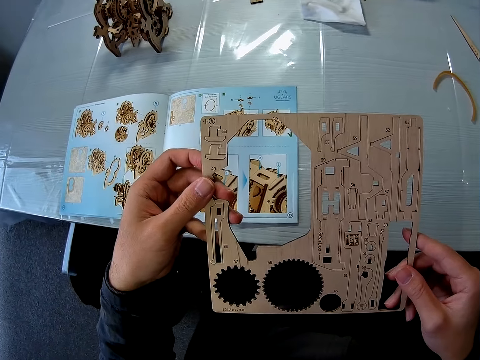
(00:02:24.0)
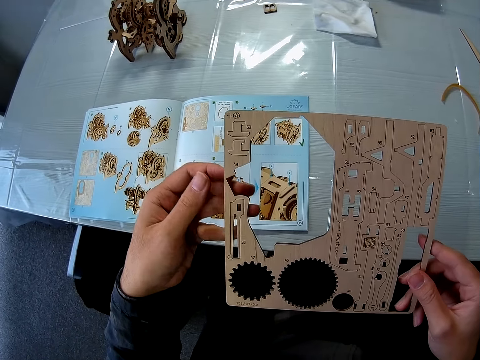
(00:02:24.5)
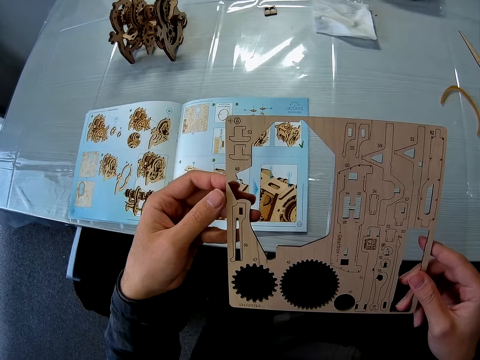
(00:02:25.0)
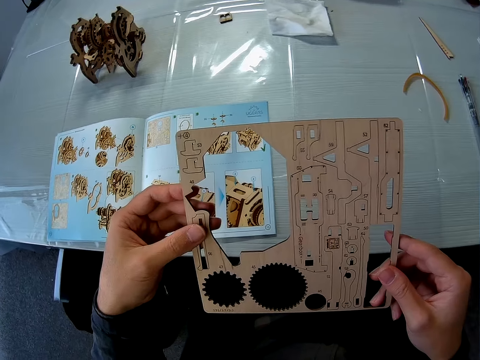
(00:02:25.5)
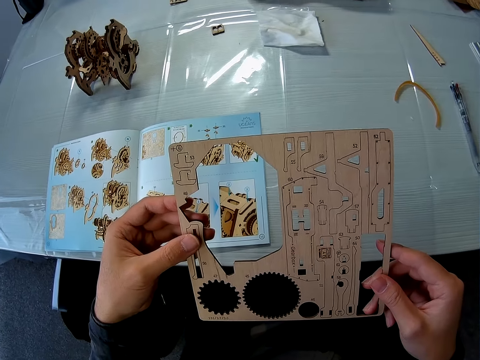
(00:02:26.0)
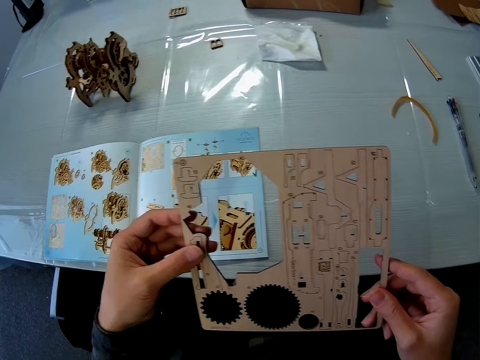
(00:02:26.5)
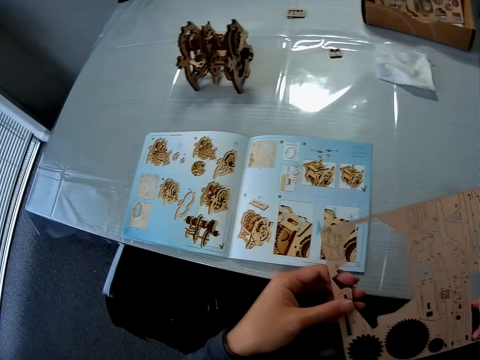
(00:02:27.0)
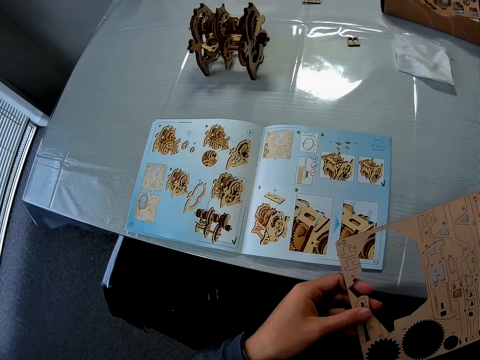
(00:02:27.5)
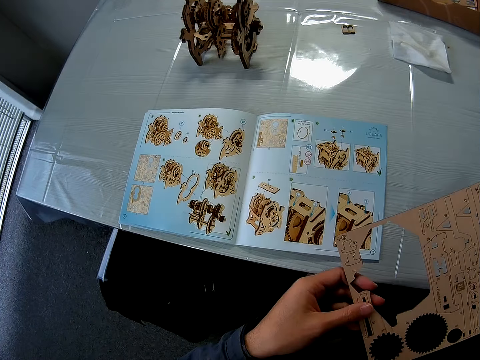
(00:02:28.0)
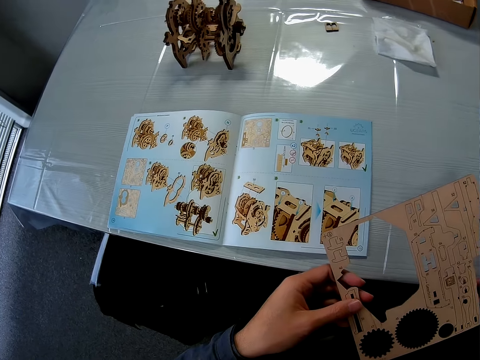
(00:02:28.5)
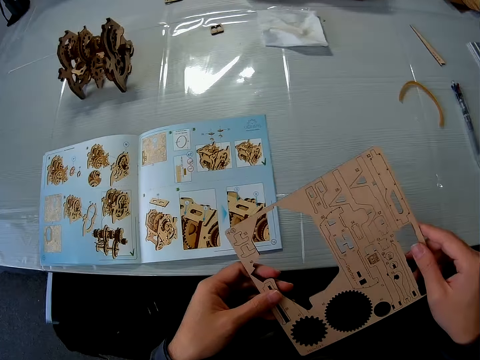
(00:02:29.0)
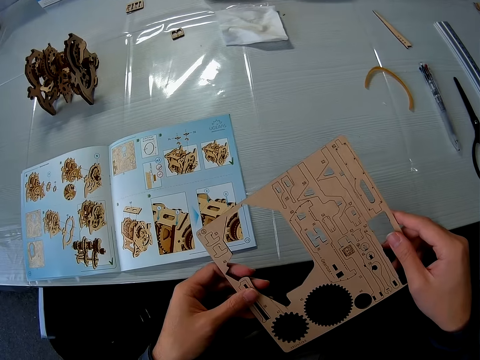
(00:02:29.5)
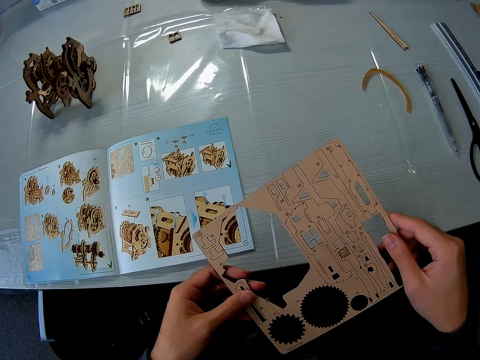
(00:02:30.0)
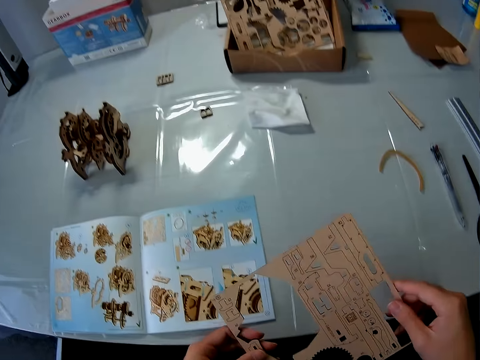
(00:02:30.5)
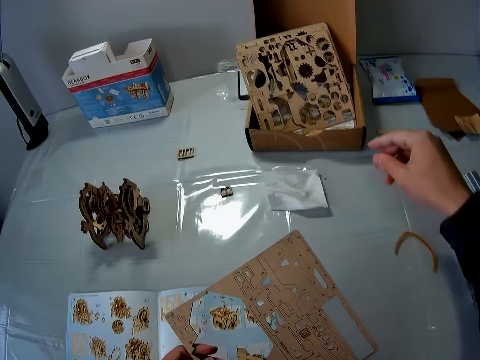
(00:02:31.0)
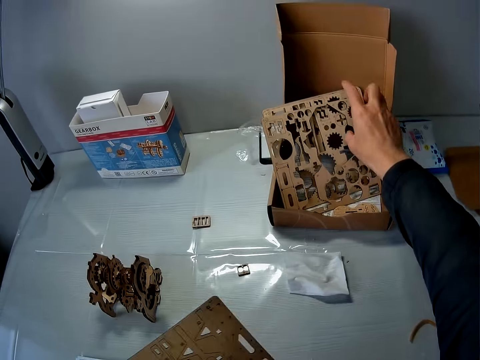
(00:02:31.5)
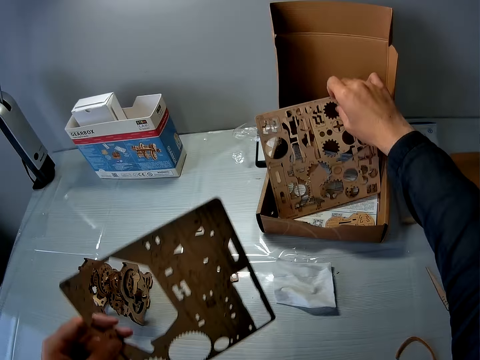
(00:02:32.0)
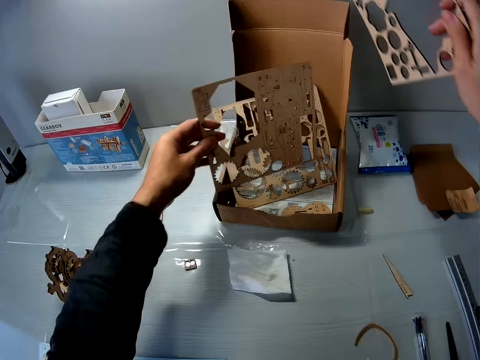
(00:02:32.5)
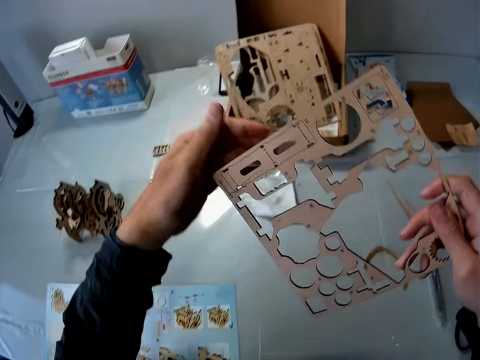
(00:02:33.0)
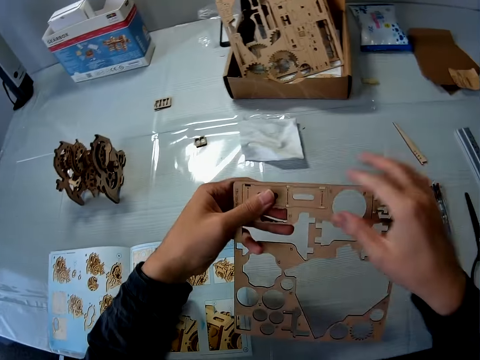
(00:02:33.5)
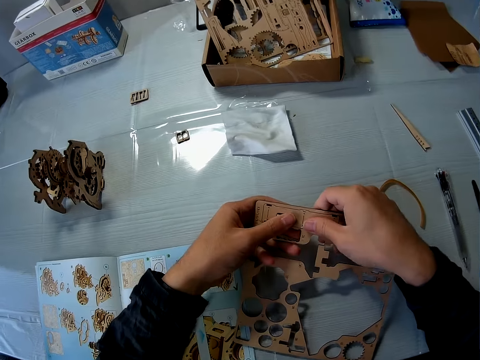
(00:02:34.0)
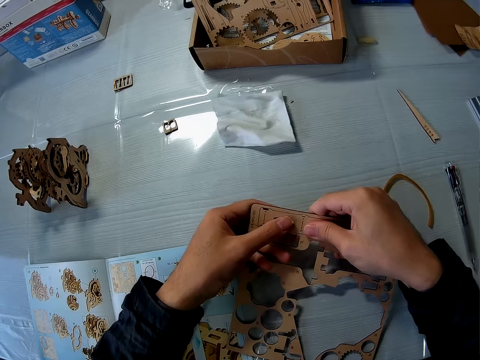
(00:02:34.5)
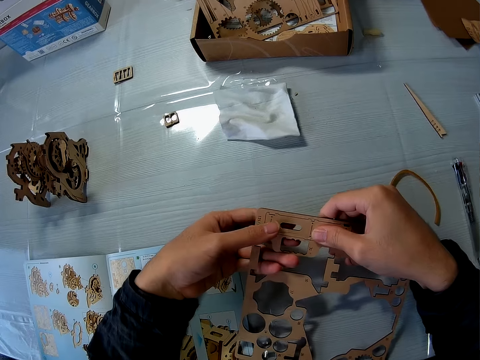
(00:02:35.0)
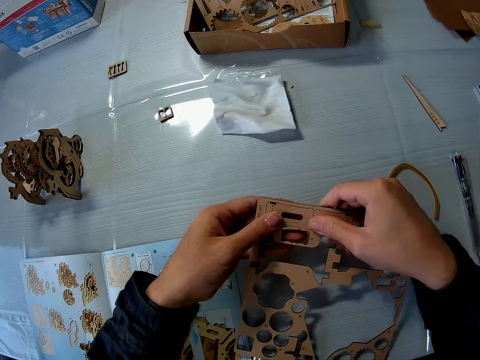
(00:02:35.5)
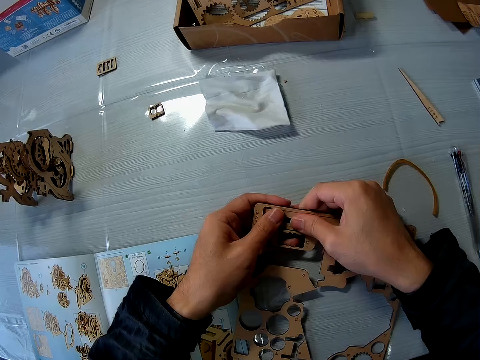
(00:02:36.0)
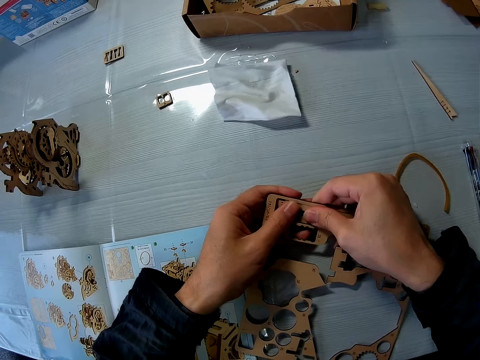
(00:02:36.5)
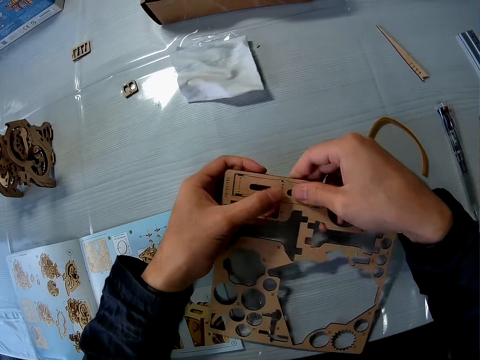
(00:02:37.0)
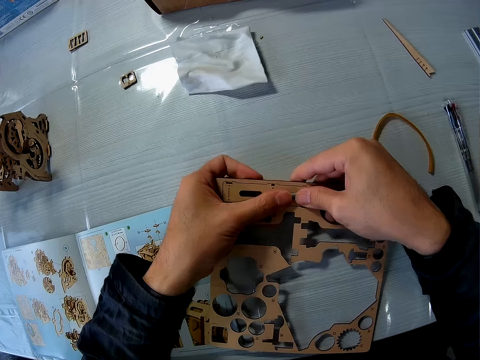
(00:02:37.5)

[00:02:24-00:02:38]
The camera wearer examines the manual. They look at the wooden model pieces. They pick up the wooden model. They pick up the first sheet from the carton on the table. They place the wooden model on the box. They drop the second sheet in the carton on the table. They remove a sixth piece from the sheet.

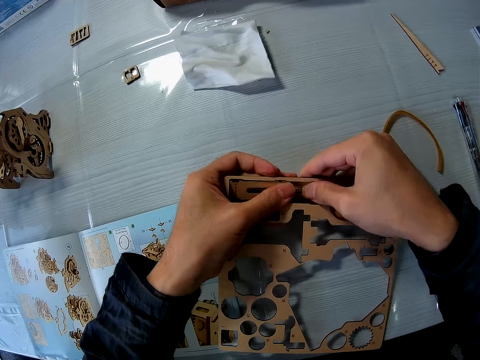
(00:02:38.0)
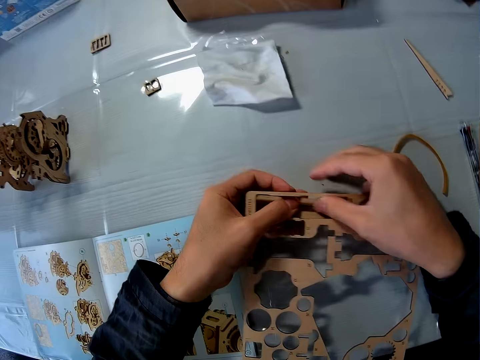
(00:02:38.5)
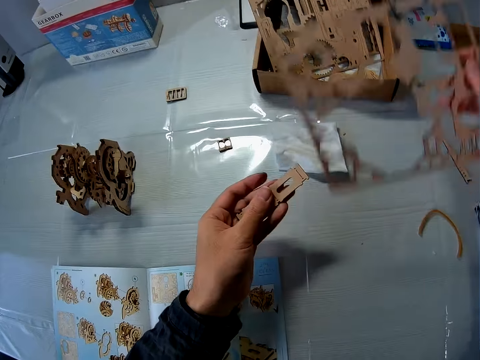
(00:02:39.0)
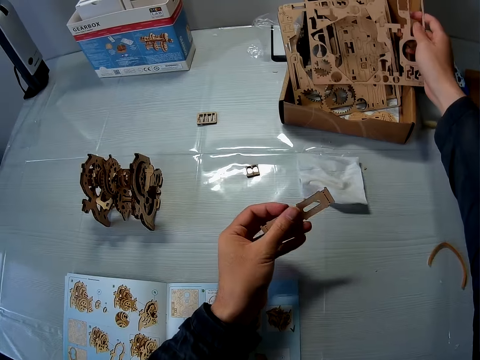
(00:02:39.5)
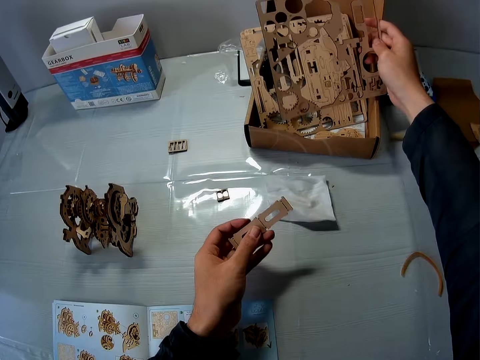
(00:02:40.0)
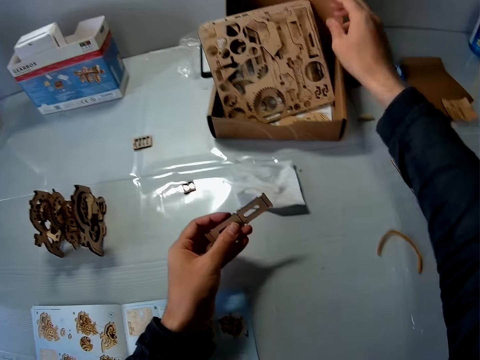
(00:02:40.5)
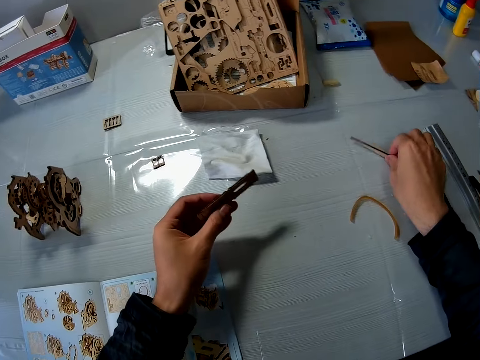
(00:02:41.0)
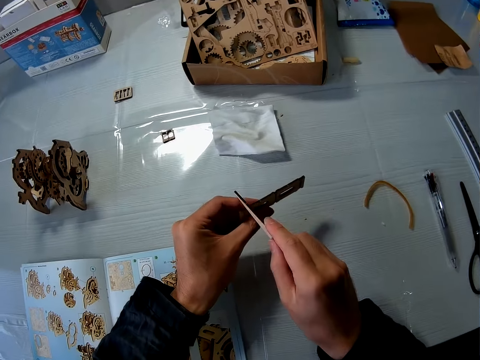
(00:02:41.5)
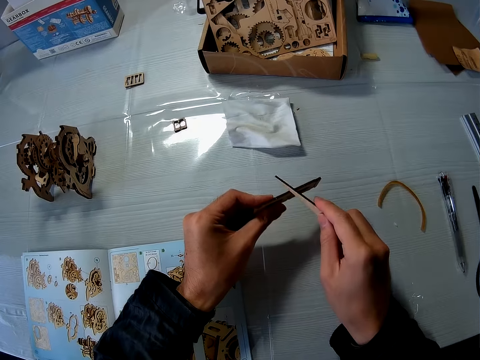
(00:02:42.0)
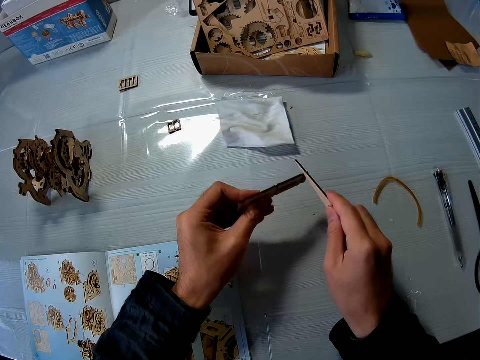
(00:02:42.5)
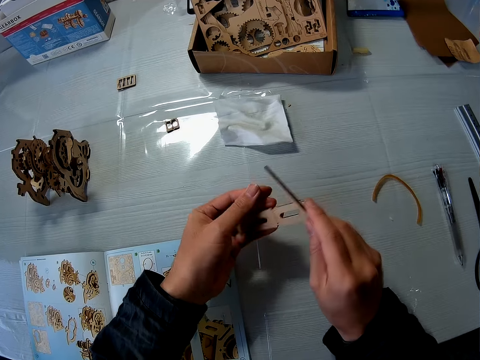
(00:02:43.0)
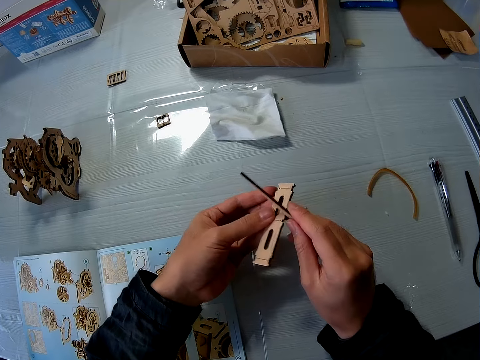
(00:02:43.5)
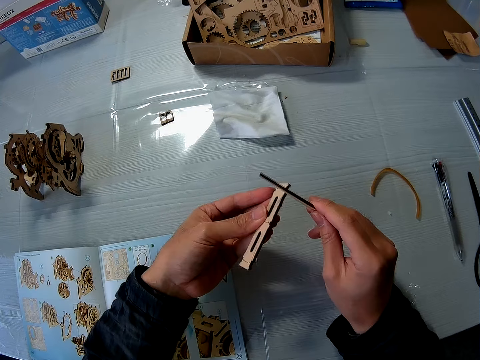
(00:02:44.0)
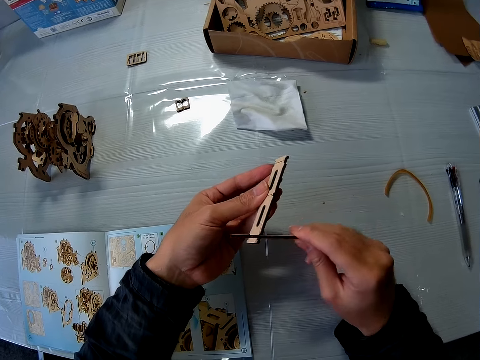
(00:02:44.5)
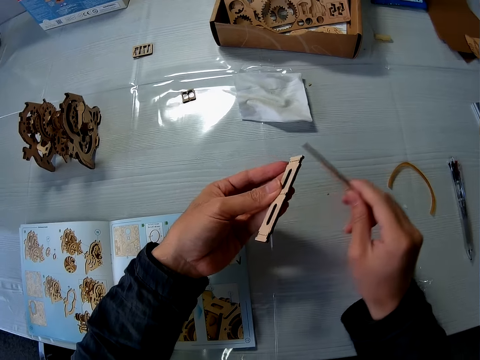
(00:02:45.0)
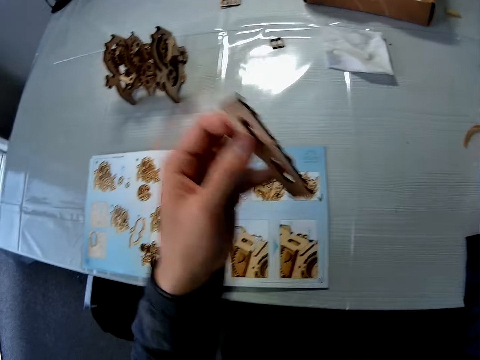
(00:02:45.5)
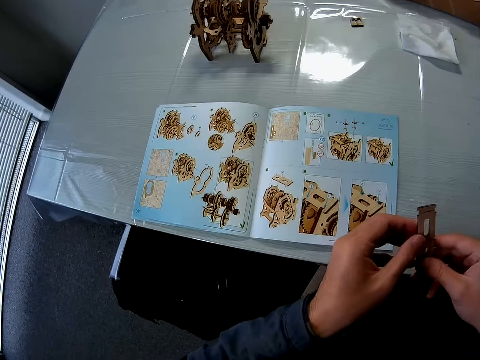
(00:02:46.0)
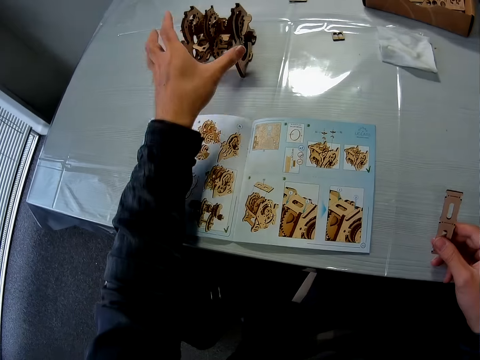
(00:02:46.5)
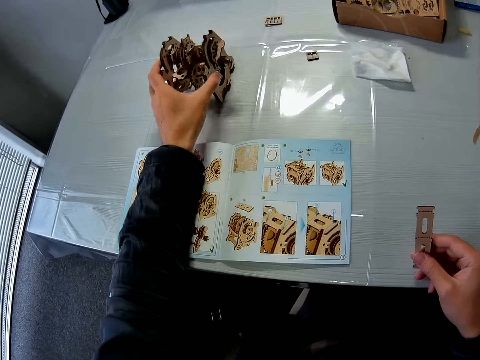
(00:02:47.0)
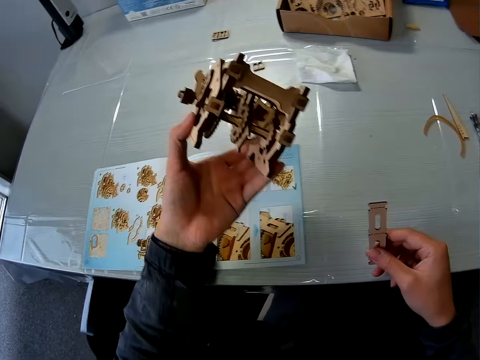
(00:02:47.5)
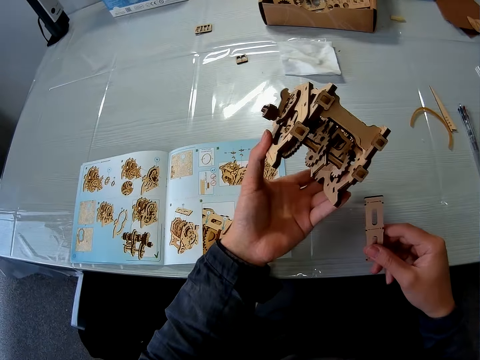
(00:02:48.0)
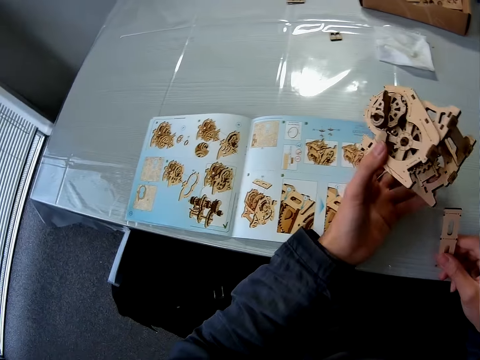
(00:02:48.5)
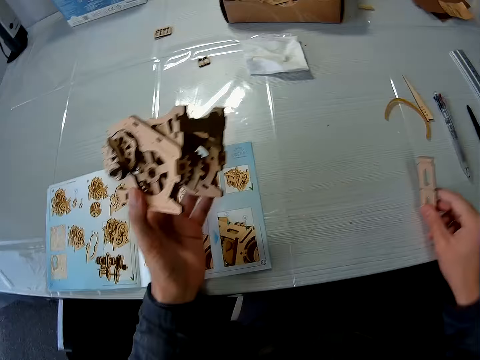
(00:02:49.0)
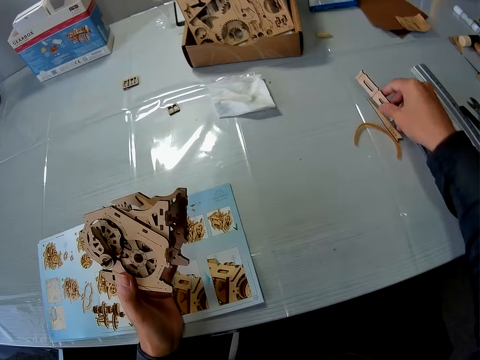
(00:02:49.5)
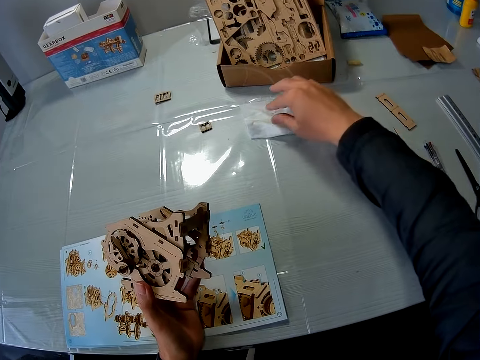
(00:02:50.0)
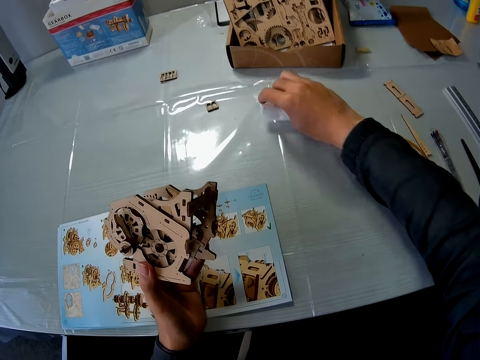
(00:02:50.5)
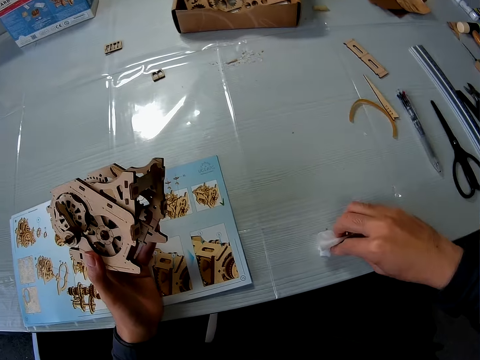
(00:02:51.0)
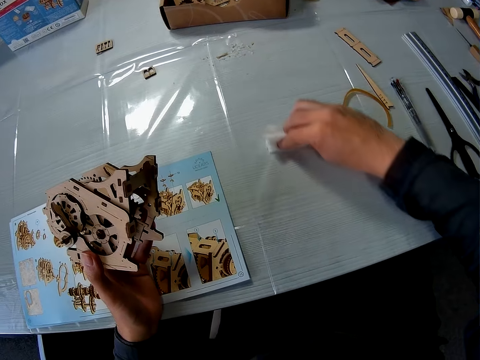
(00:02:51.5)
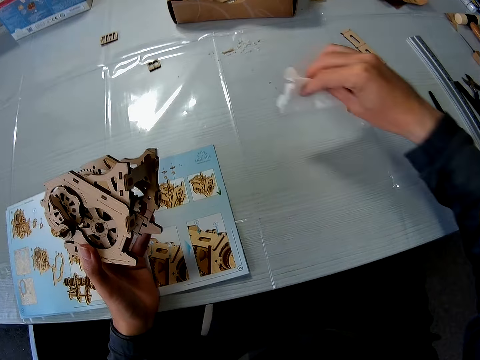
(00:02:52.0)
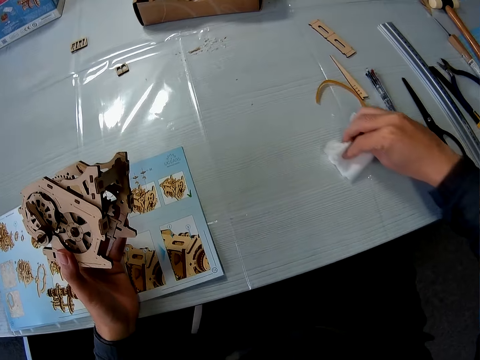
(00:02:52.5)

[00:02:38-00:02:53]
The camera wearer places the wooden model on the box. He drops the sheet in the carton on the table. He picks up the first piece from the table. He smoothens something on the wooden model piece. He touches the sixth piece with the first piece. He drops the first piece on the table. He moves the sixth piece from his left hand to his right hand. He picks up the mechanical model or wooden model gearbox from the table. He checks the wooden model gearbox. He drops the sixth piece on the table. He picks up the tissue from the table and wipes the table with the tissue.
